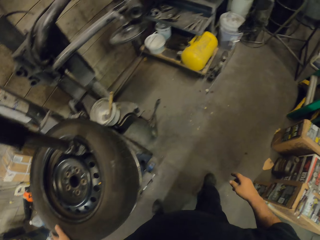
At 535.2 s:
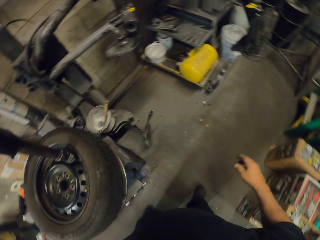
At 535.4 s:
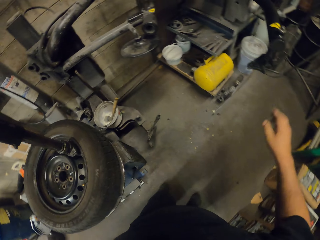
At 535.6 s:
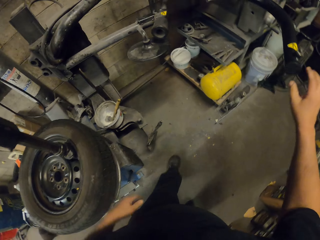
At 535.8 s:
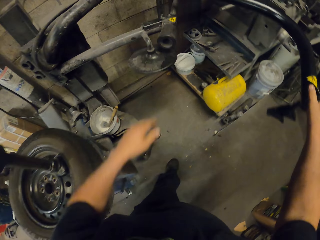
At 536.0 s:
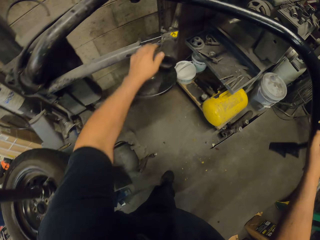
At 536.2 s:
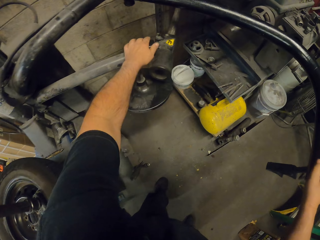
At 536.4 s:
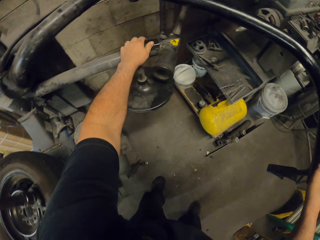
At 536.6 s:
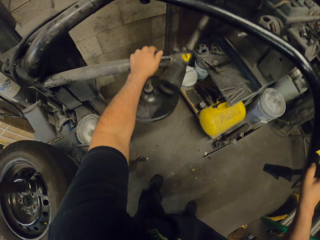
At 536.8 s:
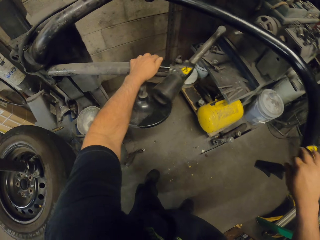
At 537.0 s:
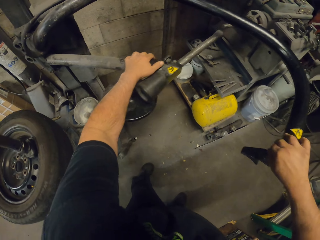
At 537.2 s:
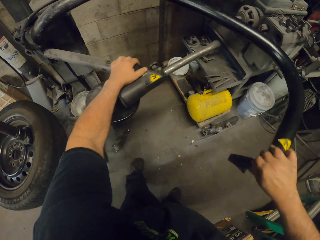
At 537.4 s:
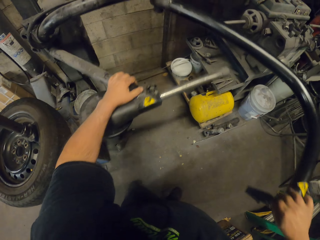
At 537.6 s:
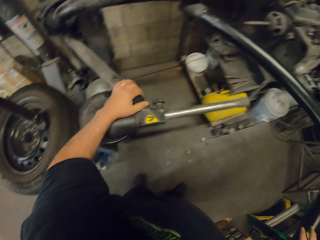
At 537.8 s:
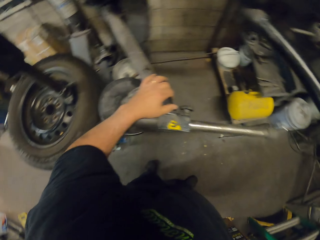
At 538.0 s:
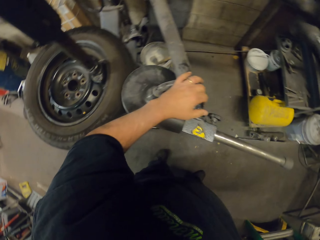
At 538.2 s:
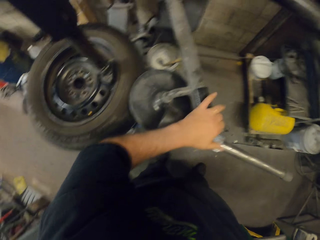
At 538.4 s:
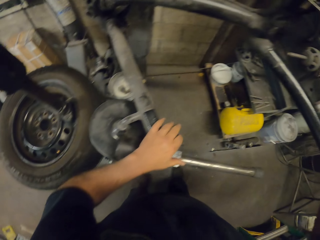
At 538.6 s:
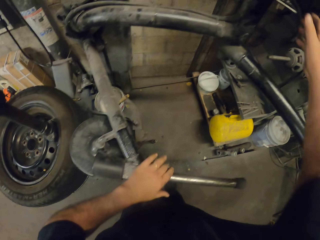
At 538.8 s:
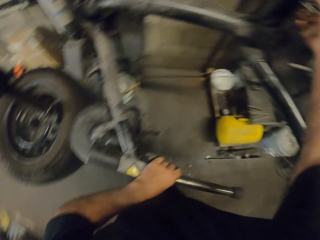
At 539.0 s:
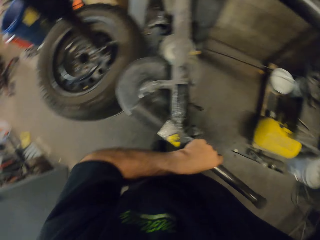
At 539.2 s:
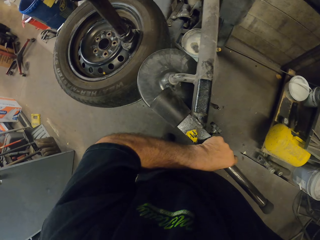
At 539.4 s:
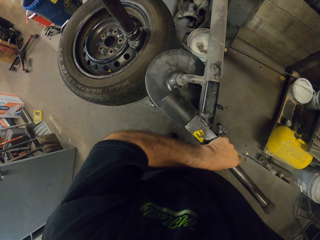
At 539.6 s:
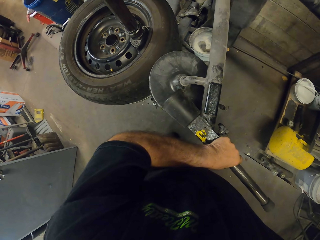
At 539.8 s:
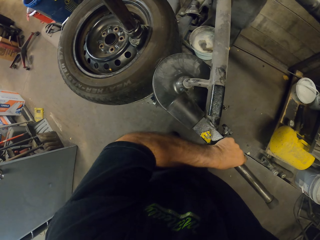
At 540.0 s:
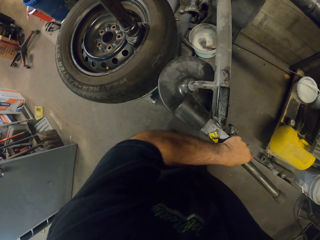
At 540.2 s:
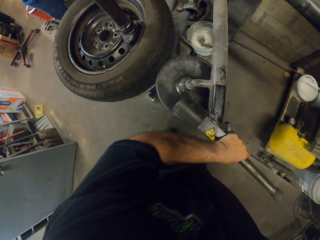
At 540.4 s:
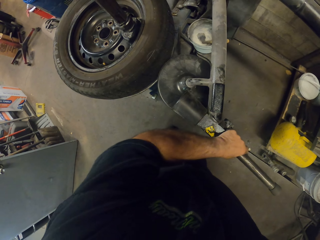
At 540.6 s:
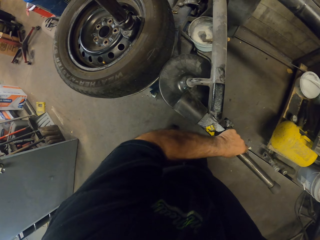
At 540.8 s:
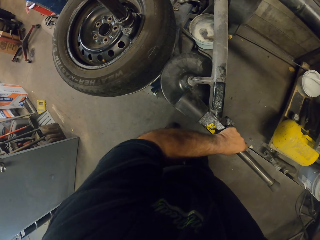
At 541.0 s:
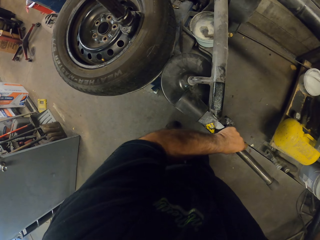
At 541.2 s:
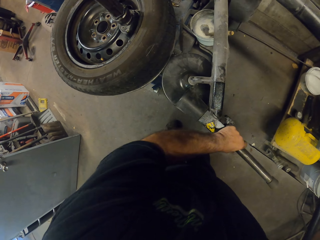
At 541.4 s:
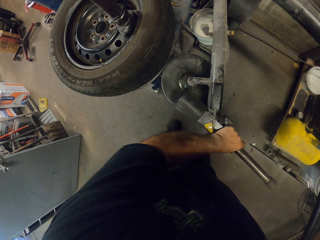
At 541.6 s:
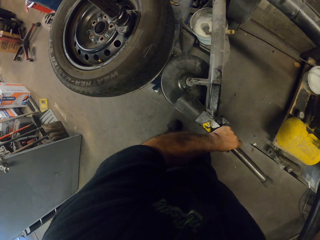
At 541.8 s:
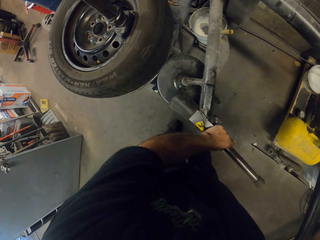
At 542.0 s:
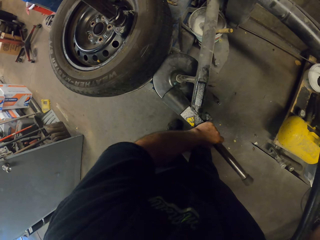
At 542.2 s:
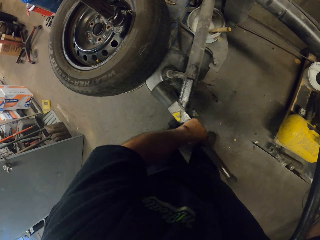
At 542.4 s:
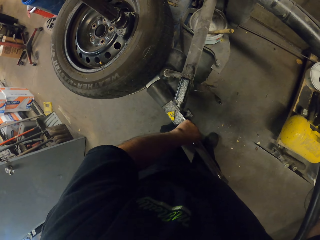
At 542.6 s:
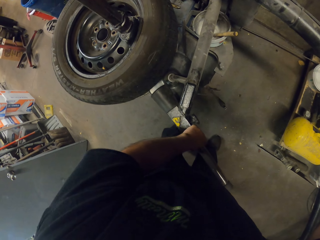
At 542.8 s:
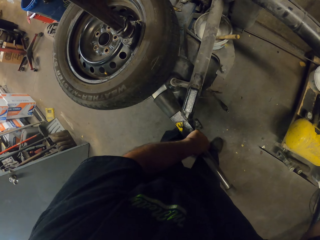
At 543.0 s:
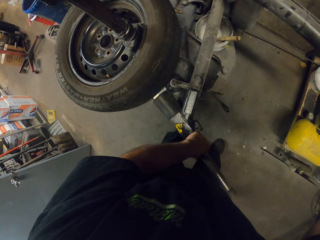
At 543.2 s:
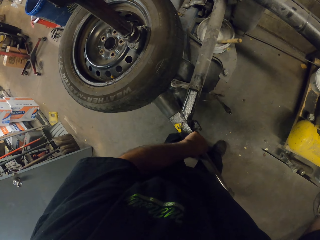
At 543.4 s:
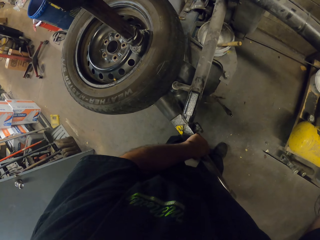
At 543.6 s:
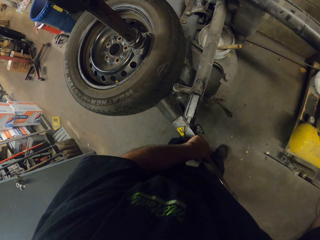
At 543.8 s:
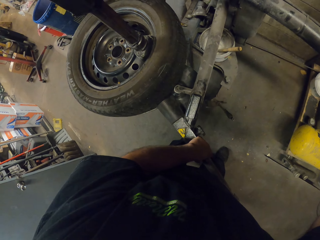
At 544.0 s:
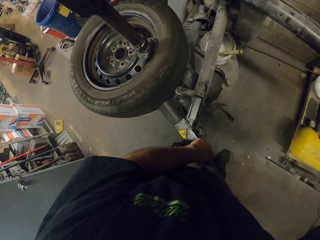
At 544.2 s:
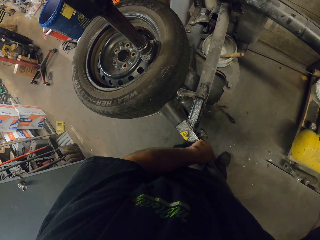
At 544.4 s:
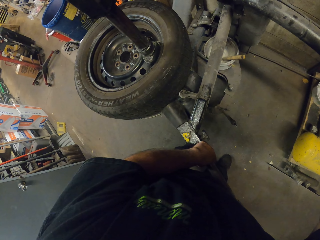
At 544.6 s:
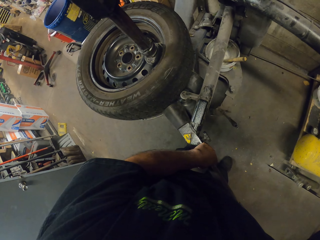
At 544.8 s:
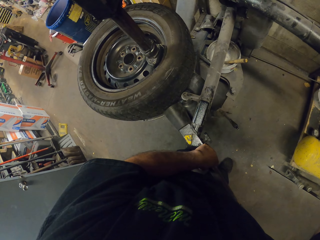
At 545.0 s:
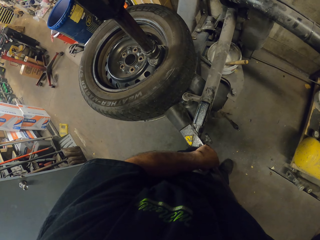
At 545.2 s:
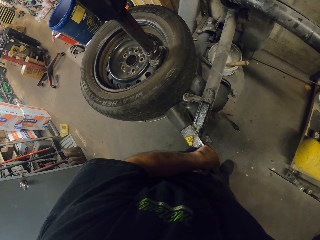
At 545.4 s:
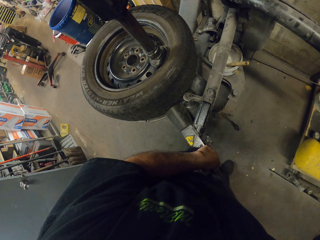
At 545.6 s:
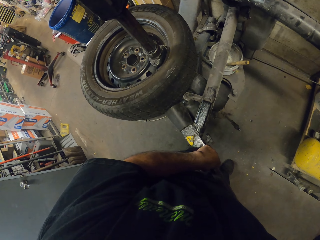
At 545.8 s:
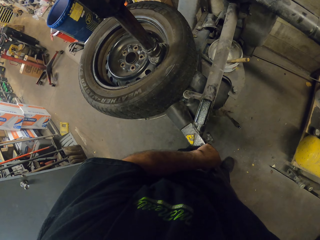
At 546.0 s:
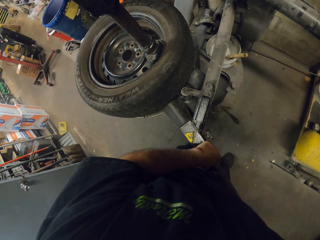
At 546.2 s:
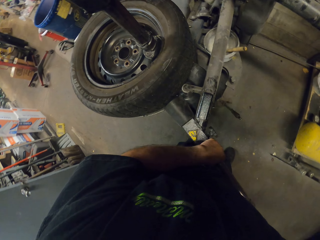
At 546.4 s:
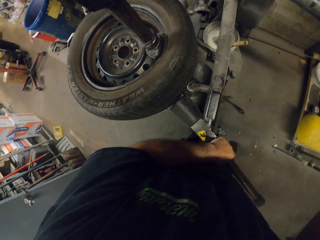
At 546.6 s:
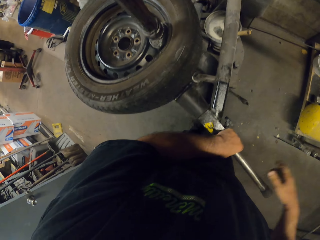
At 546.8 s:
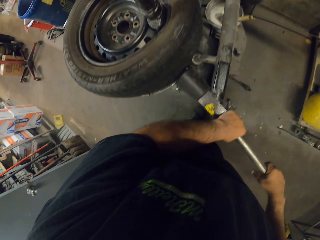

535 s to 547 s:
The camera wearer puts the spanner down. They adjust the jack stand on the tire. They pull something. They press down an object machine. They put the machine under the tire.

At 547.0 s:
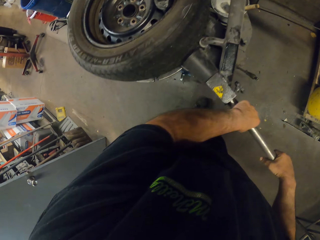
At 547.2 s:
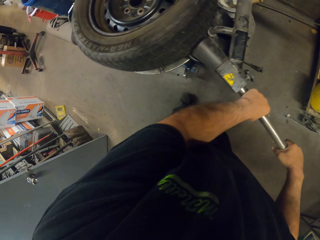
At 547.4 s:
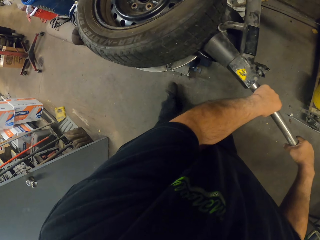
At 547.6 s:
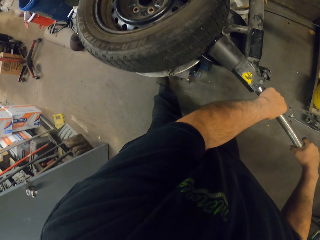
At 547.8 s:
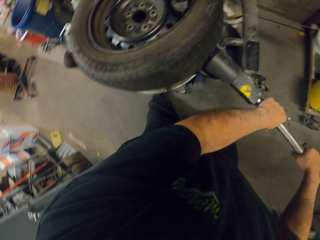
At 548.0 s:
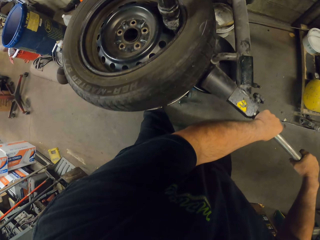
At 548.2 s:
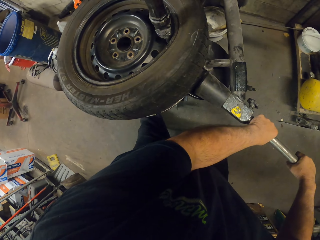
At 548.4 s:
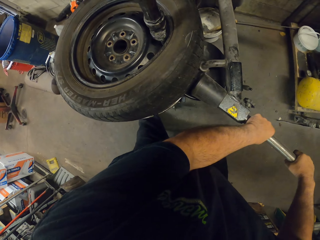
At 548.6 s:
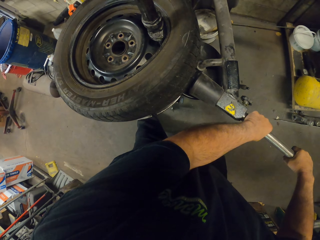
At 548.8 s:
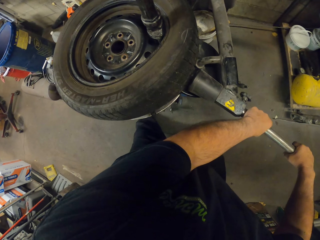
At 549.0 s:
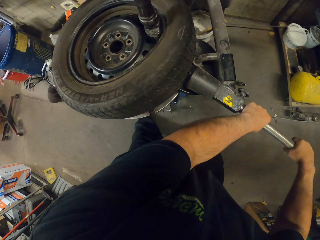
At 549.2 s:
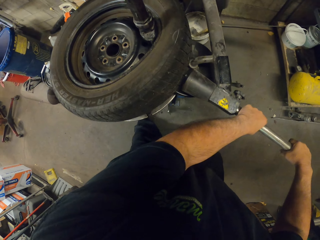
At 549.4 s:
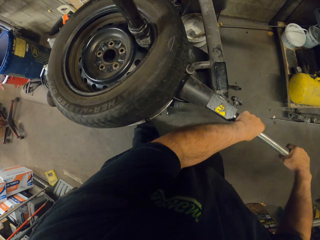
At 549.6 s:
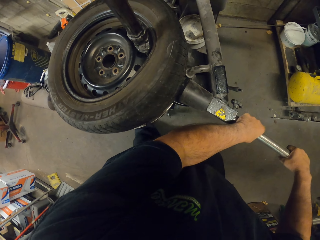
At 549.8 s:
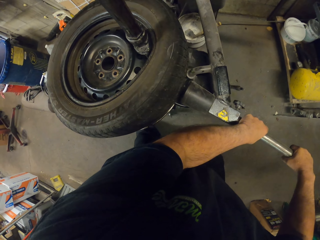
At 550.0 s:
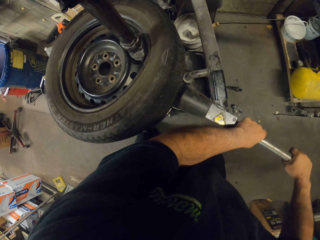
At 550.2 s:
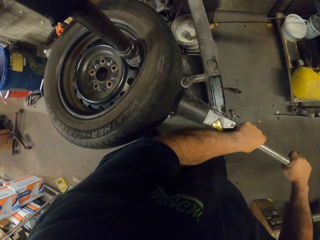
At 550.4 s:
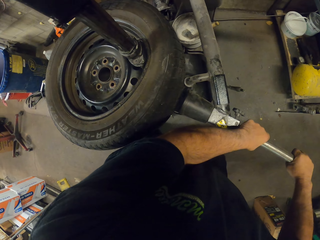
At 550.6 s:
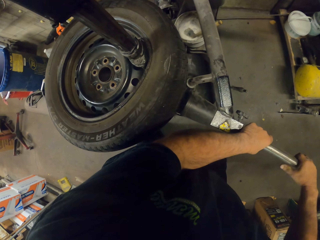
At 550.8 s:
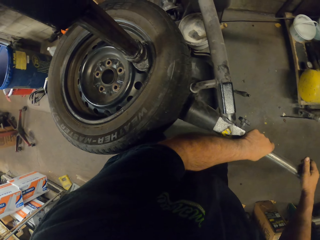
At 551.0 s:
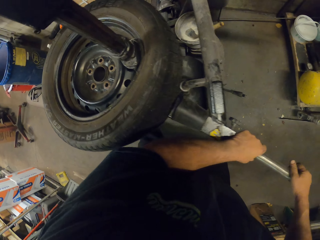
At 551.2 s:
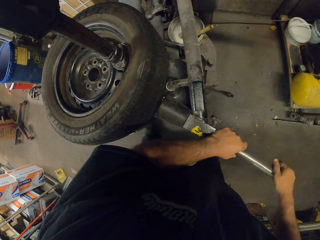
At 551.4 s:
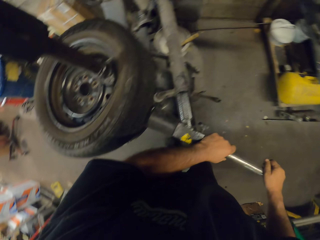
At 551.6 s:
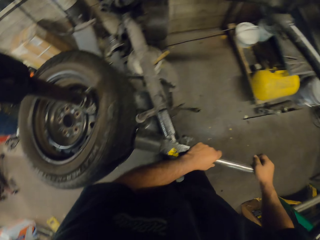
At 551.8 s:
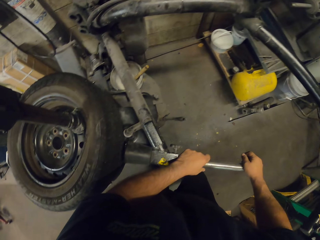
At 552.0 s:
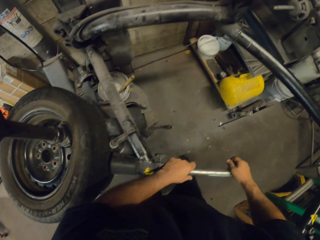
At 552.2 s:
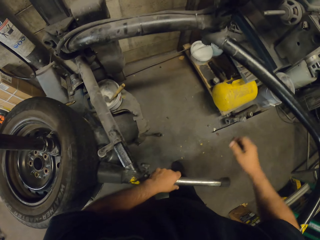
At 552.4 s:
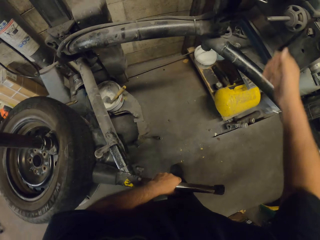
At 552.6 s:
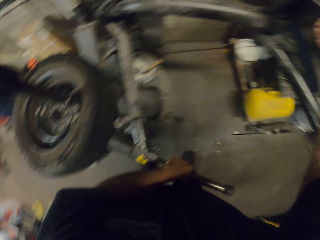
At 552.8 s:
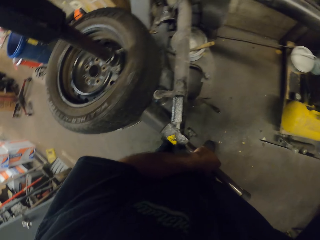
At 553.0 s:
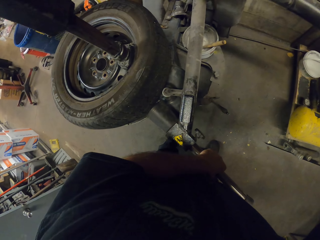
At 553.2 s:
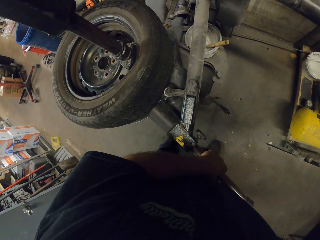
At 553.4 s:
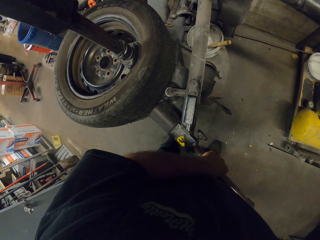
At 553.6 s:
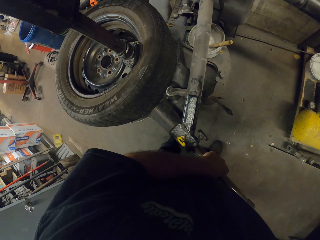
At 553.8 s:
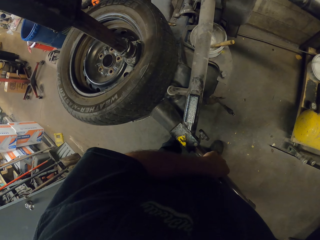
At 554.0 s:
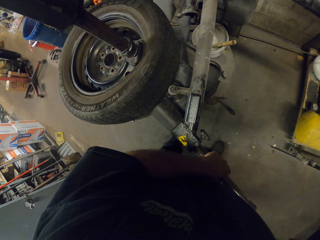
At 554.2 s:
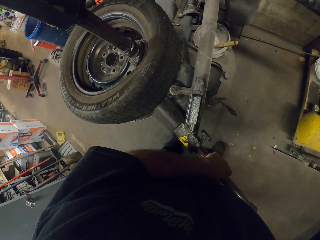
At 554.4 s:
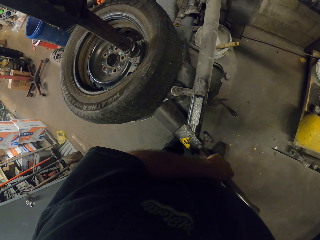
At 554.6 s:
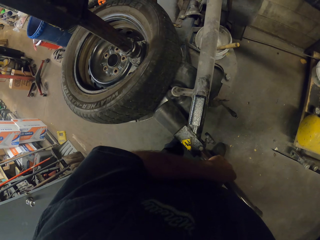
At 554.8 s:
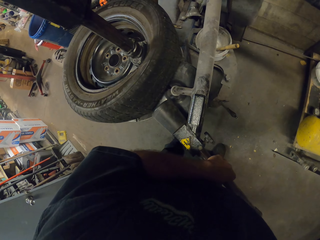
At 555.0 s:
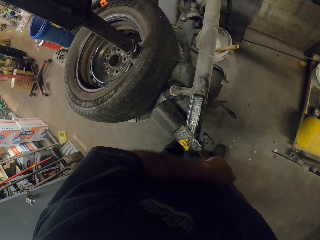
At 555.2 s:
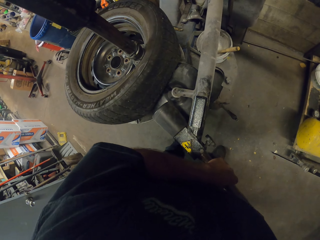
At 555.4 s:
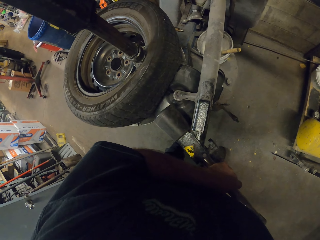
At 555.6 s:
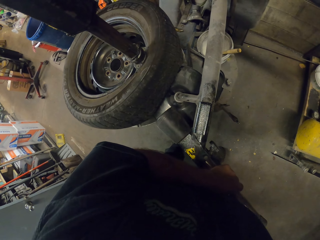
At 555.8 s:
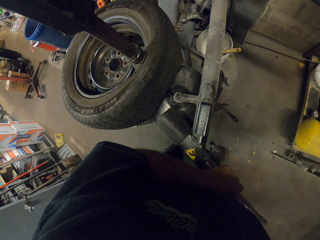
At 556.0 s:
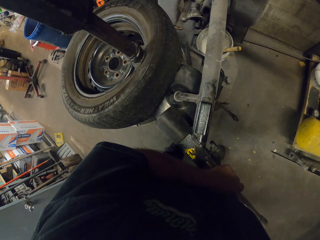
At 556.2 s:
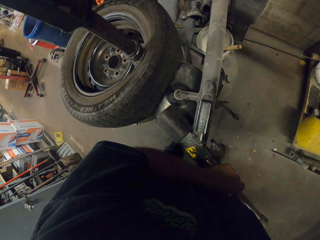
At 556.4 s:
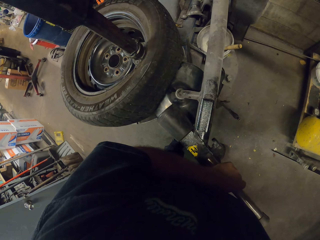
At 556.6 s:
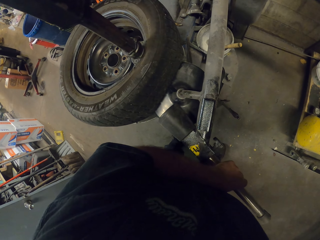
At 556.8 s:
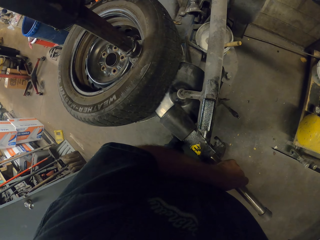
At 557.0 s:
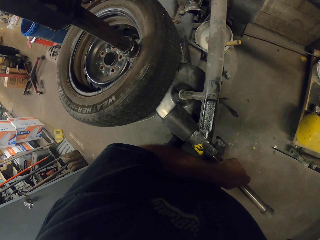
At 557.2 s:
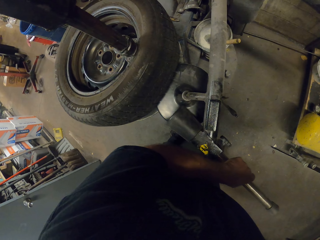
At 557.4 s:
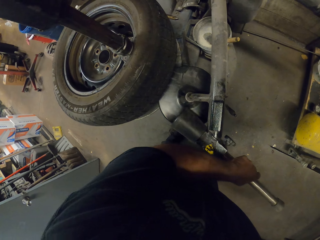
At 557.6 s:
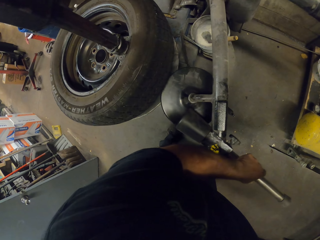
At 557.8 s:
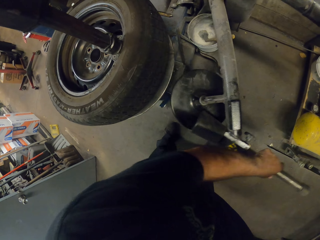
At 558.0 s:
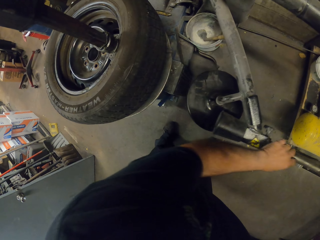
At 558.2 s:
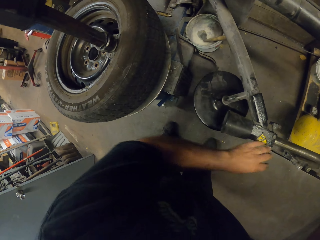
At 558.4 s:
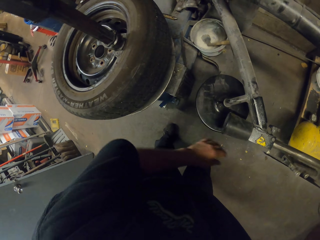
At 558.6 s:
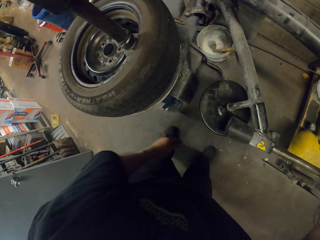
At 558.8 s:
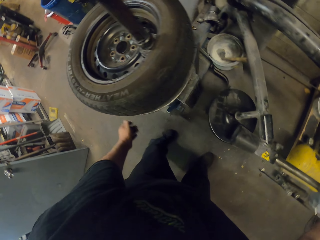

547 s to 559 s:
The camera wearer pushes an object machine.
